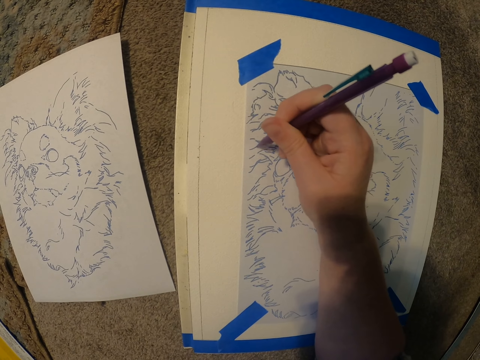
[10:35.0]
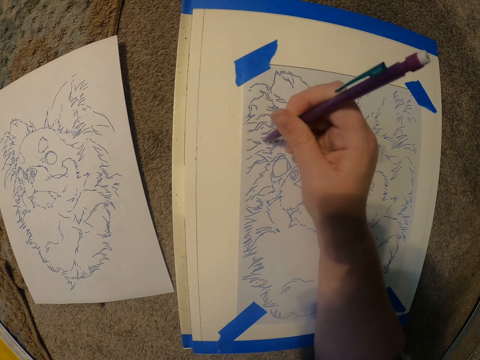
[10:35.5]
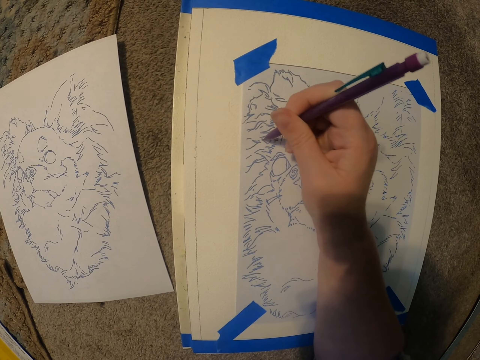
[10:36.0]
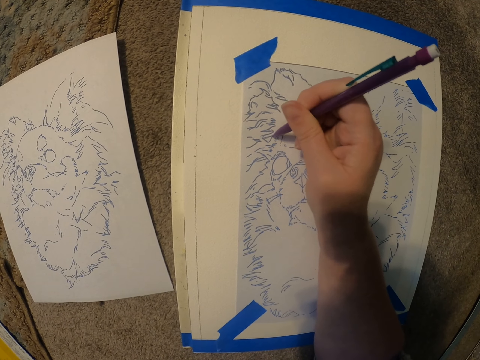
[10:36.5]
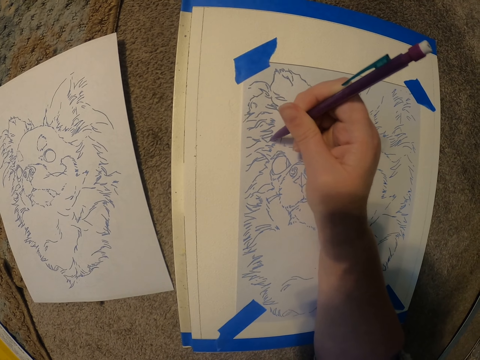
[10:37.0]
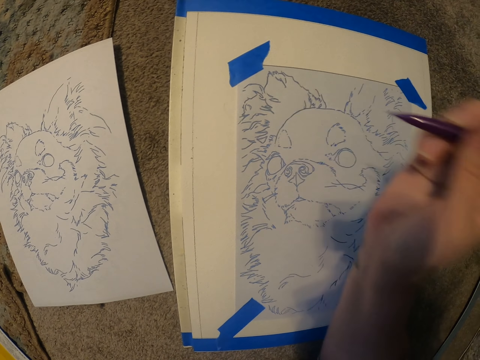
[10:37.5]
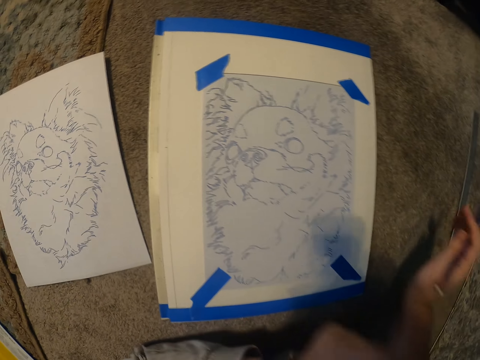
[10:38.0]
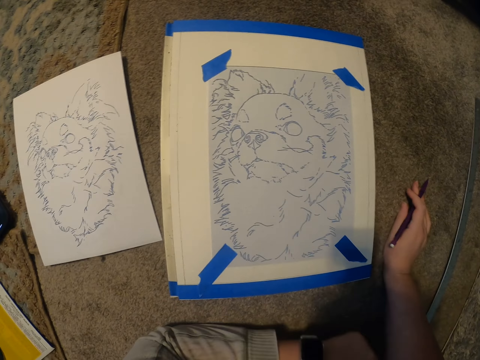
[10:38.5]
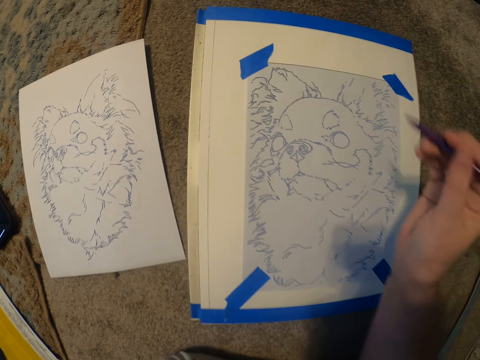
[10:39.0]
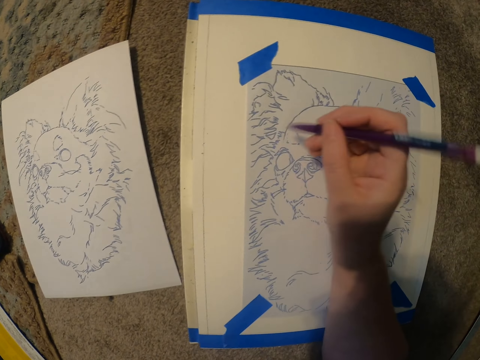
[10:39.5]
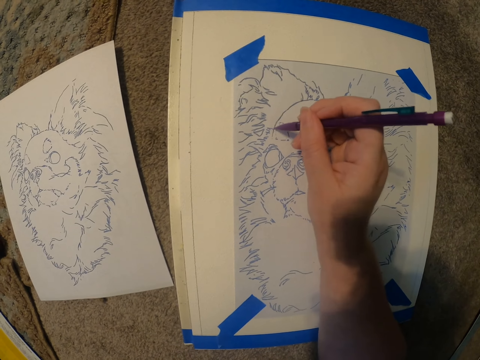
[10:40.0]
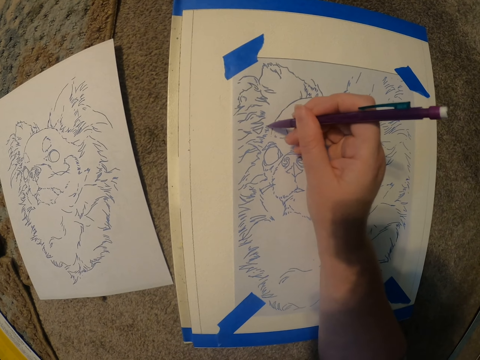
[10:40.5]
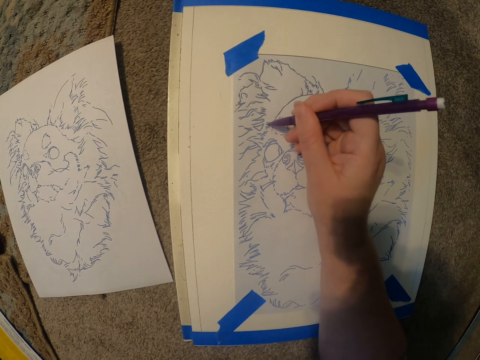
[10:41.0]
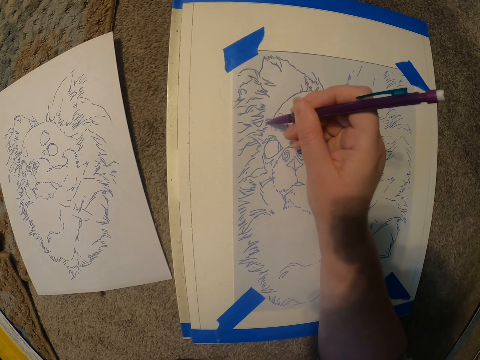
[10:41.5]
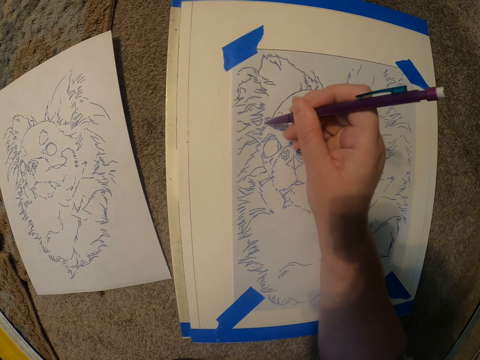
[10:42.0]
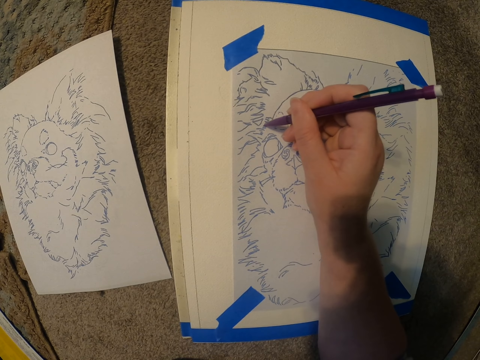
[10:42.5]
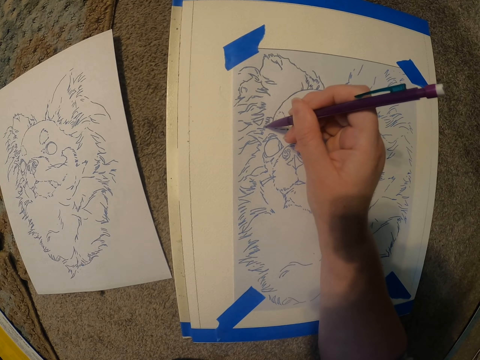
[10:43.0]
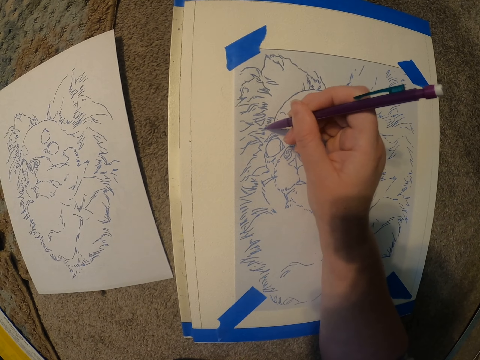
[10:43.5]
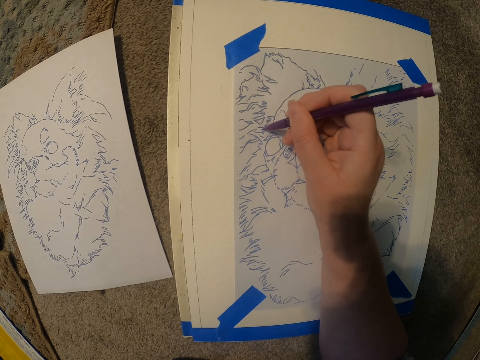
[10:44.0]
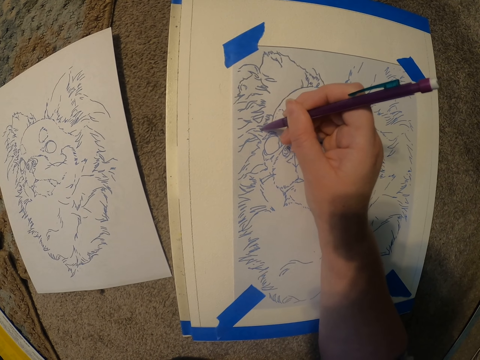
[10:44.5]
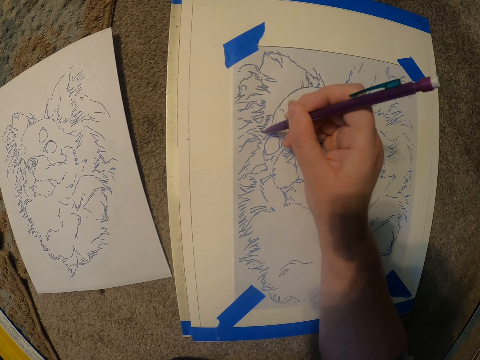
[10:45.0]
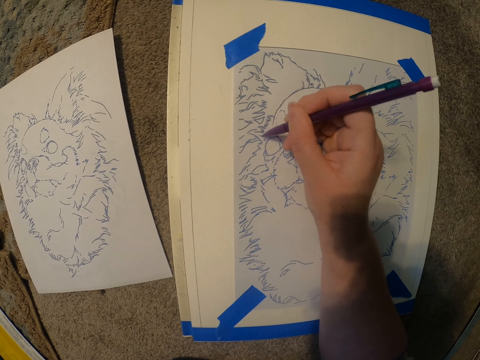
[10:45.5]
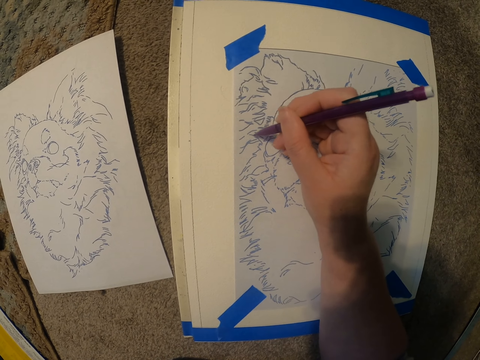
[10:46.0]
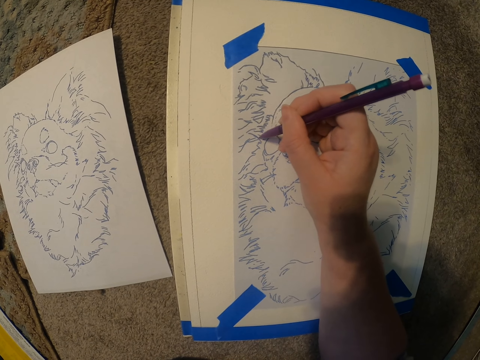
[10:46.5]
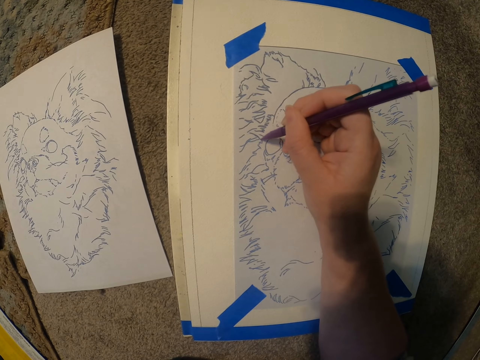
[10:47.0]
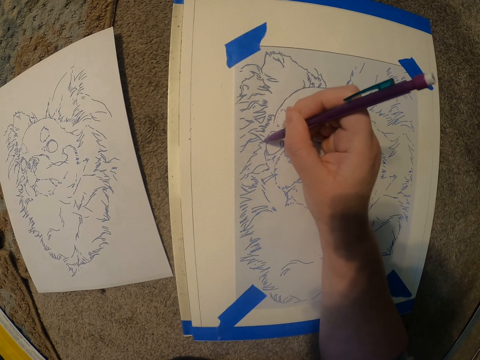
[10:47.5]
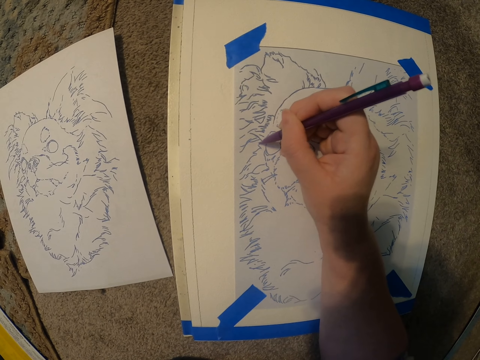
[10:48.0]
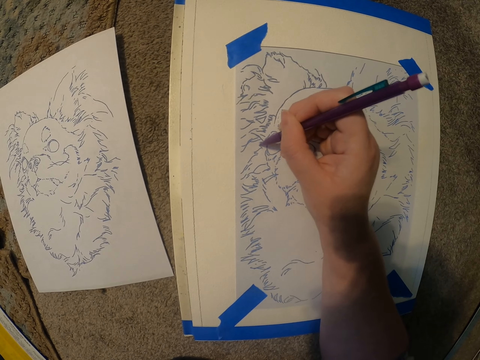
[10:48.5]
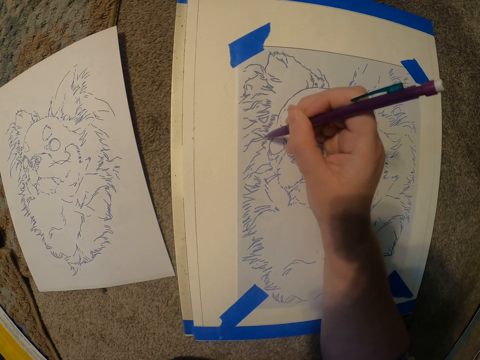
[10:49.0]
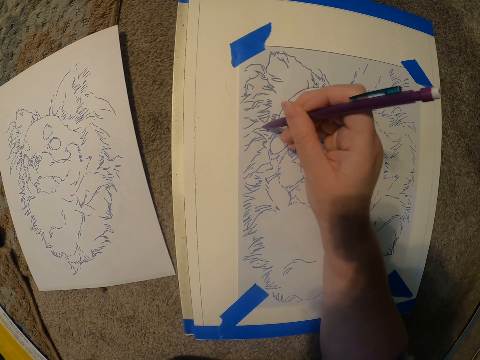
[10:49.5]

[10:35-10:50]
The camera wearer moves the hand on the floor. They draw the picture on the paper.

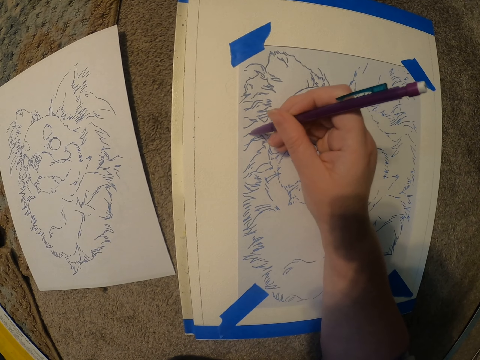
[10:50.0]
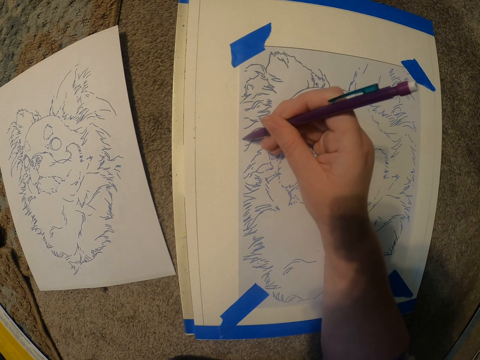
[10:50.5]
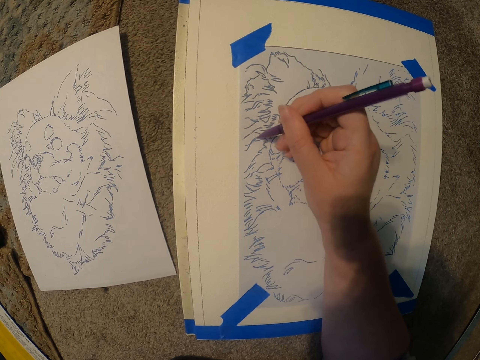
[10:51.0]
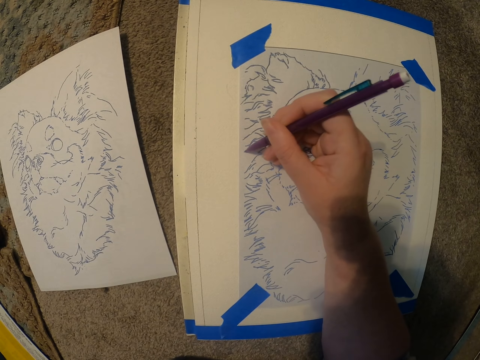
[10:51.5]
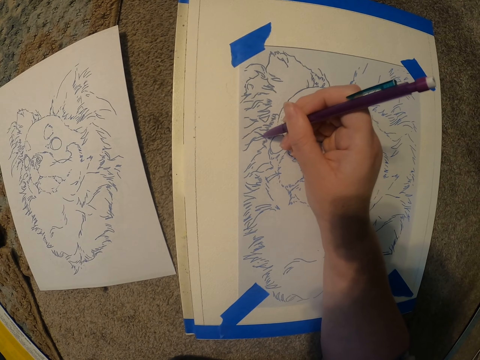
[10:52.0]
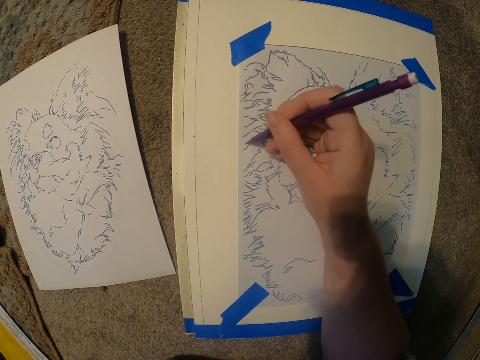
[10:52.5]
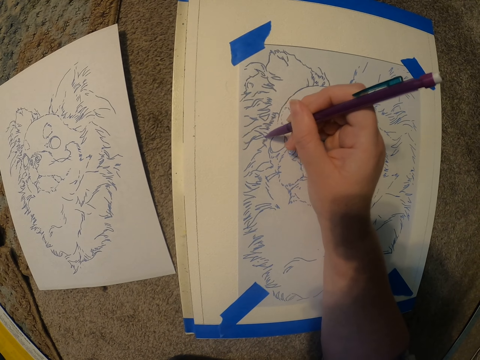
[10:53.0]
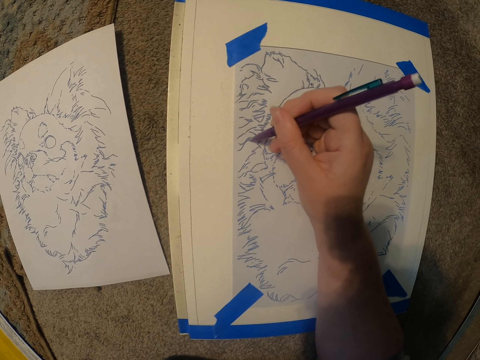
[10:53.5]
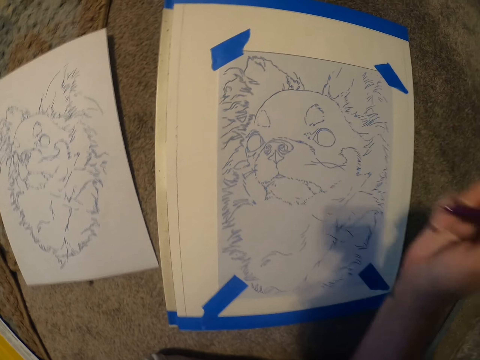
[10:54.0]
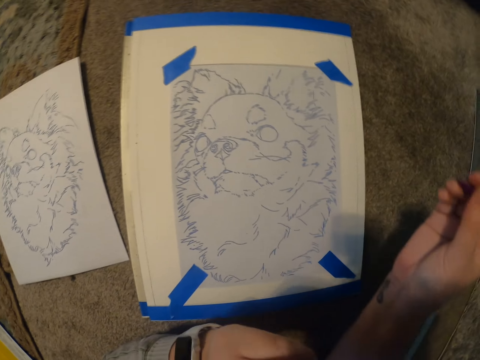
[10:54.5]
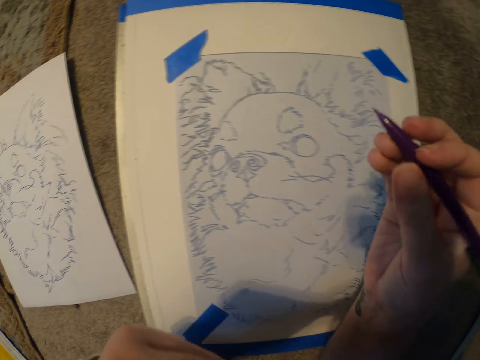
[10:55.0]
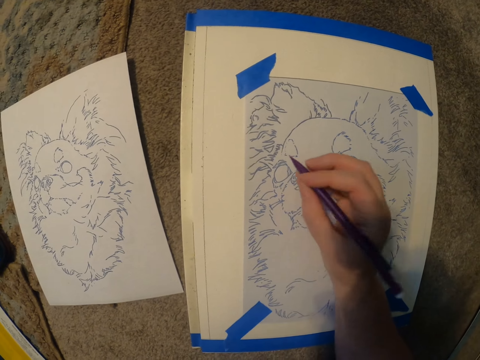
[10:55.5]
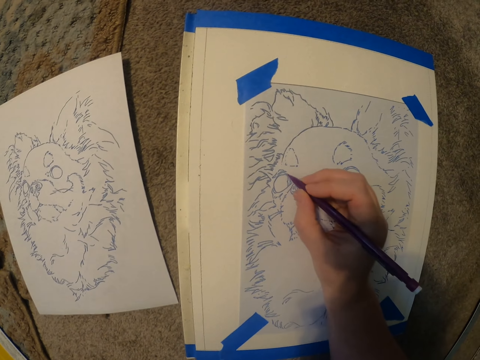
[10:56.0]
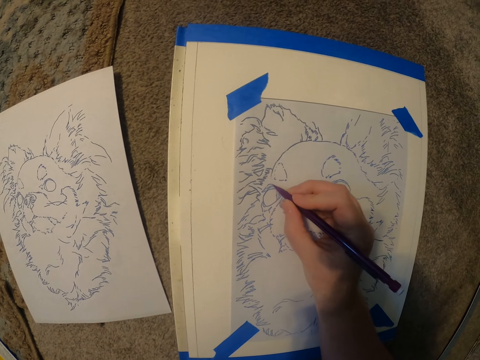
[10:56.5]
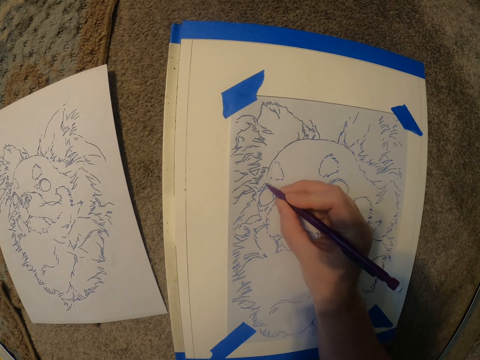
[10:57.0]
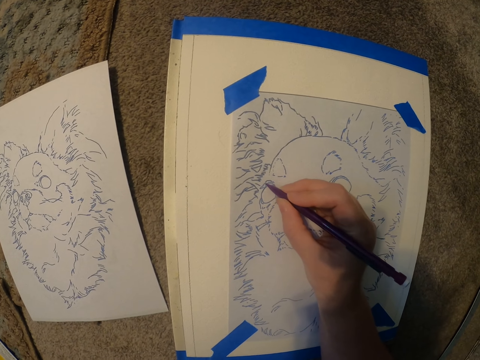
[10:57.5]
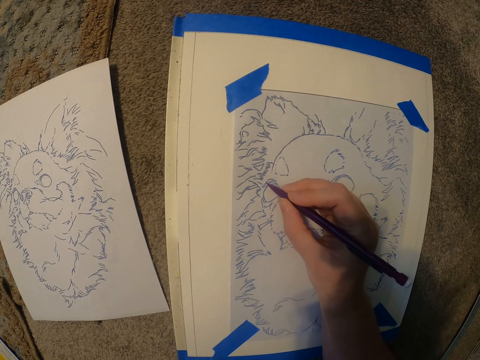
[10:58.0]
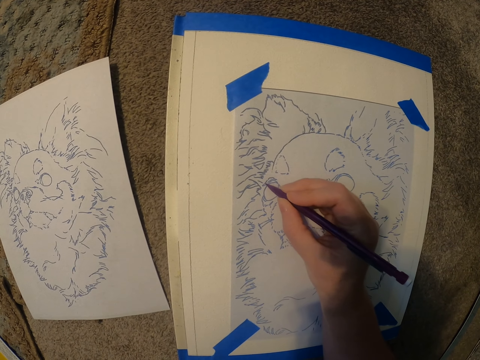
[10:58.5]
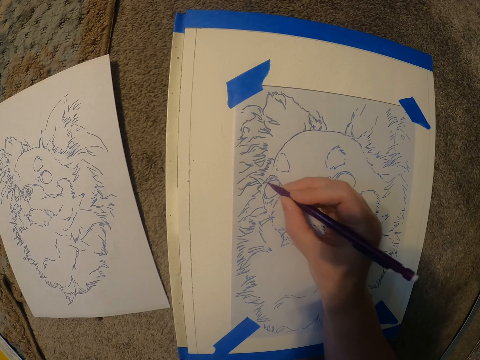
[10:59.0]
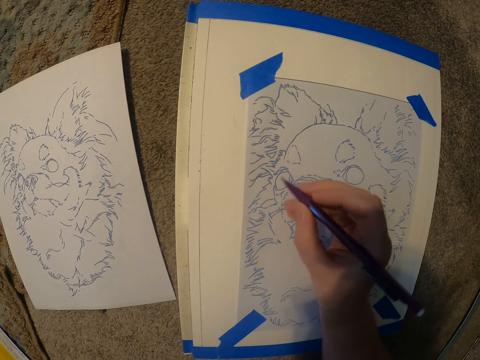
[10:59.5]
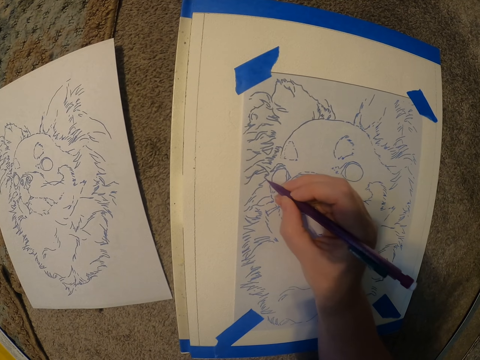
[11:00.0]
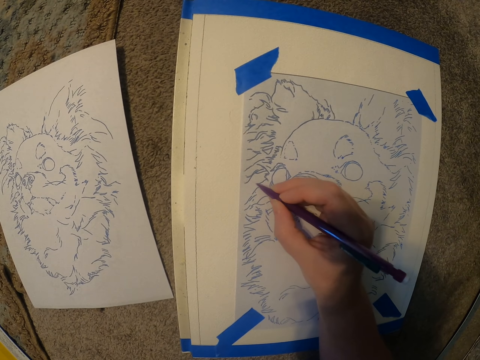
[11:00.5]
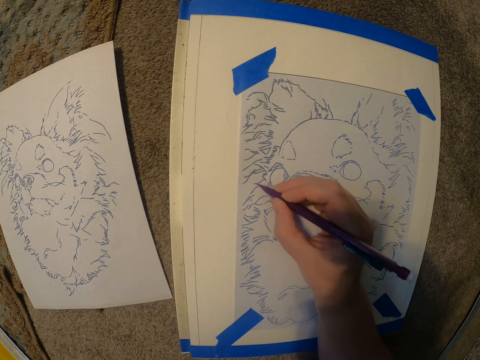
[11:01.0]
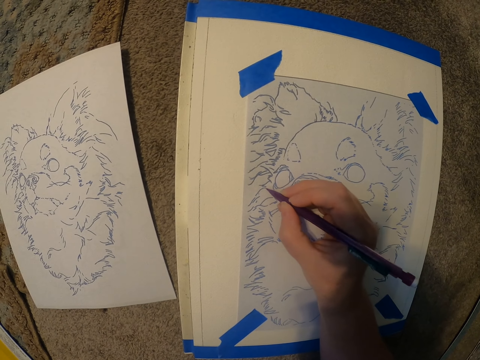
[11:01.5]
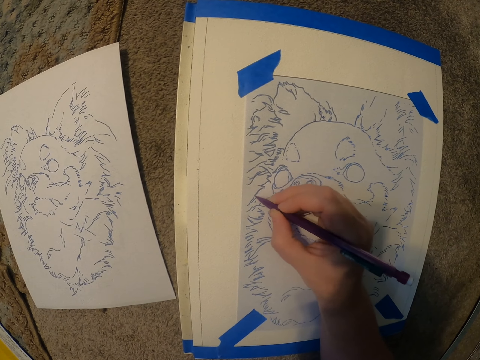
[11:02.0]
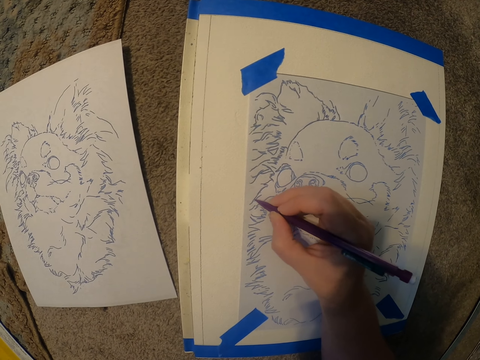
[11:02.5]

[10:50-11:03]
The camera wearer moves the hand from the paper. They draw the picture on the paper. They move the hand from the paper. They draw the picture on the paper.
